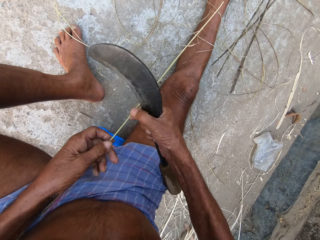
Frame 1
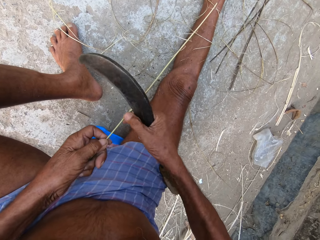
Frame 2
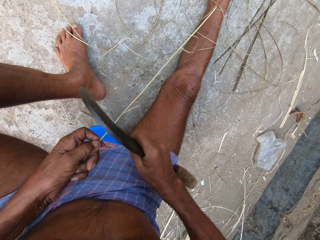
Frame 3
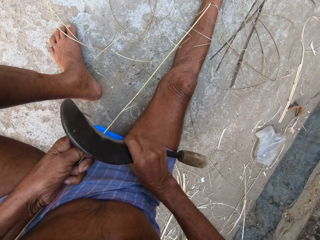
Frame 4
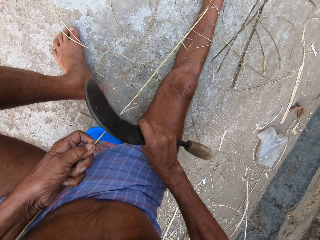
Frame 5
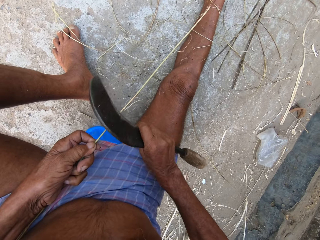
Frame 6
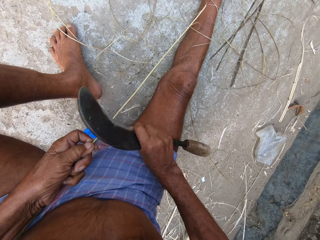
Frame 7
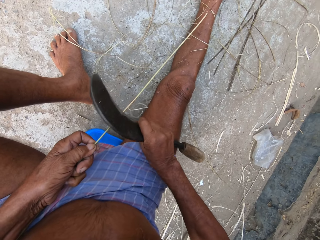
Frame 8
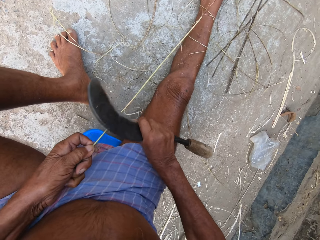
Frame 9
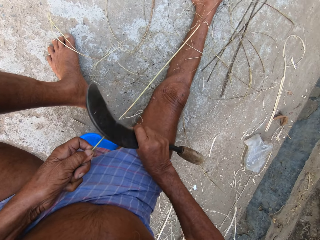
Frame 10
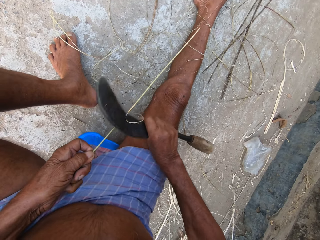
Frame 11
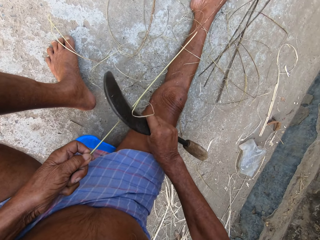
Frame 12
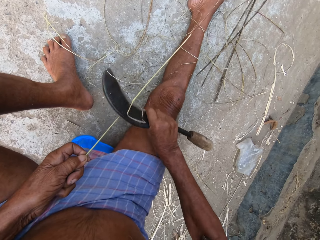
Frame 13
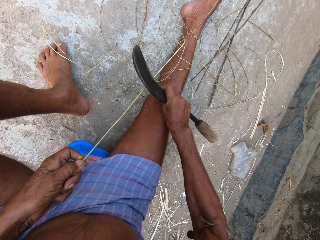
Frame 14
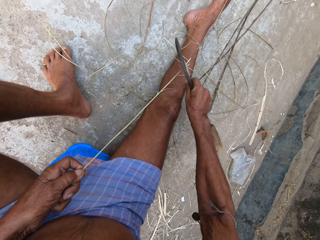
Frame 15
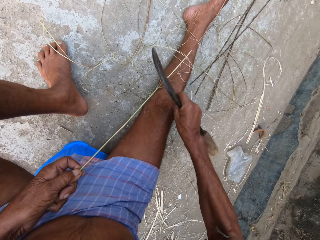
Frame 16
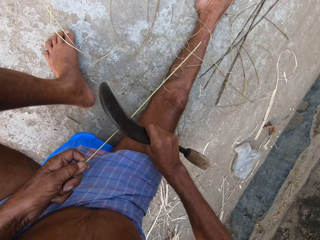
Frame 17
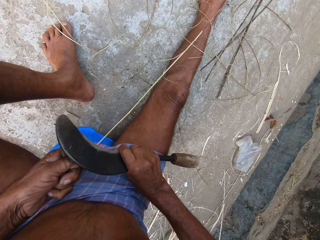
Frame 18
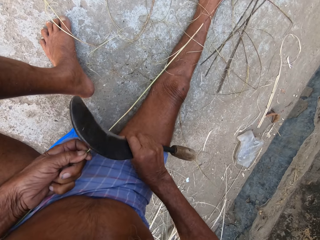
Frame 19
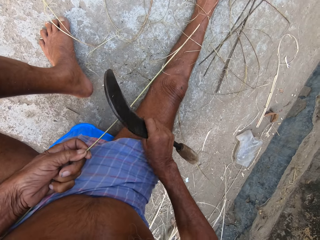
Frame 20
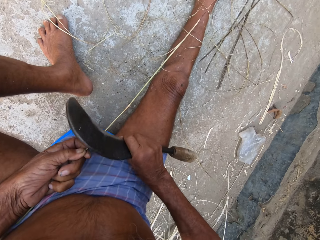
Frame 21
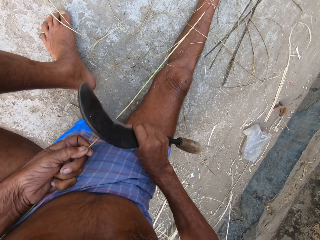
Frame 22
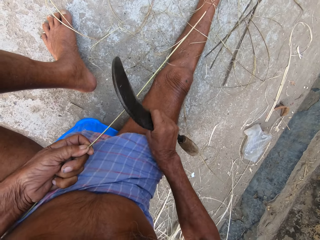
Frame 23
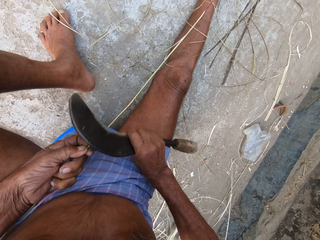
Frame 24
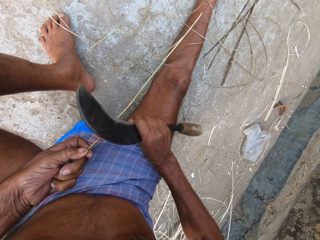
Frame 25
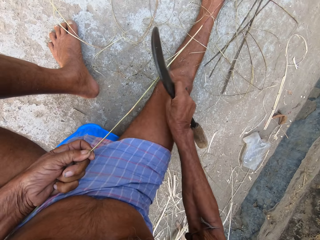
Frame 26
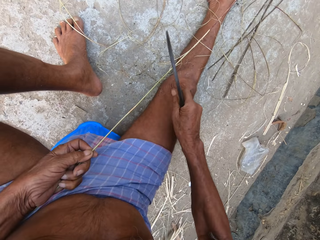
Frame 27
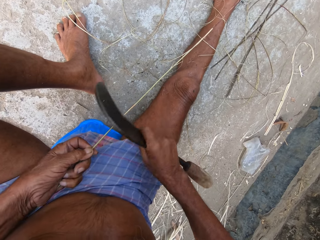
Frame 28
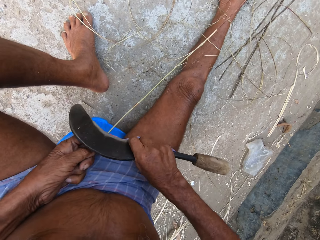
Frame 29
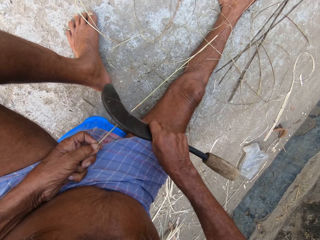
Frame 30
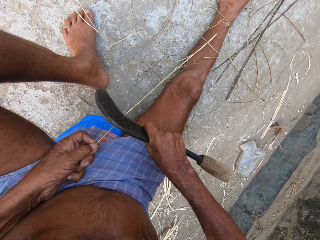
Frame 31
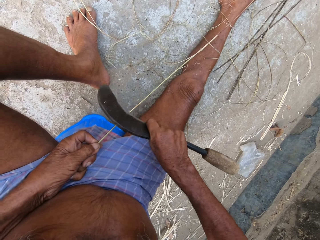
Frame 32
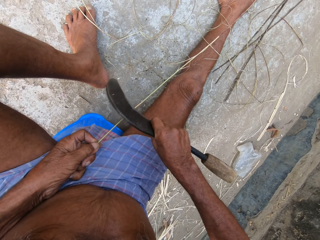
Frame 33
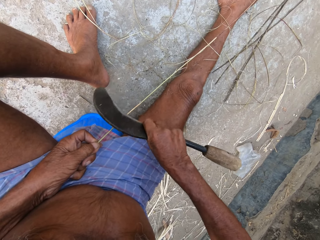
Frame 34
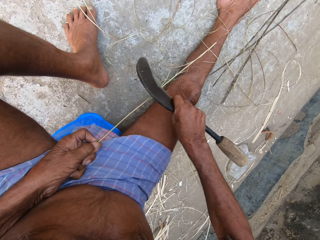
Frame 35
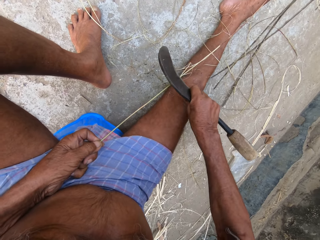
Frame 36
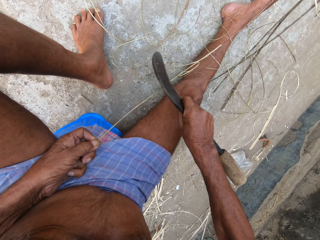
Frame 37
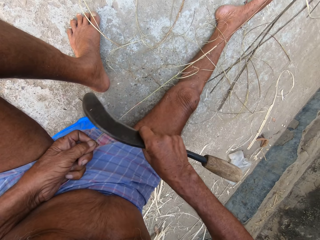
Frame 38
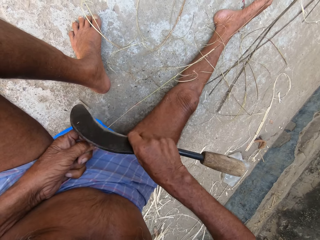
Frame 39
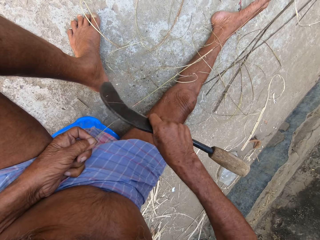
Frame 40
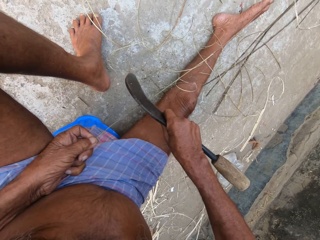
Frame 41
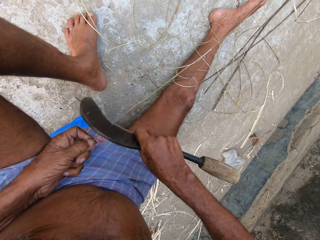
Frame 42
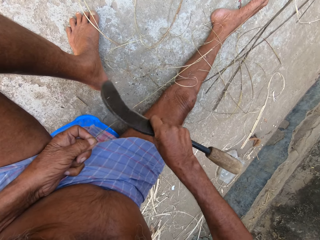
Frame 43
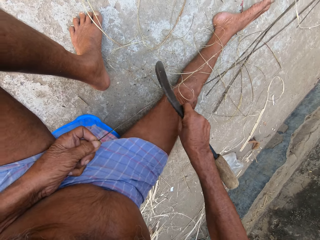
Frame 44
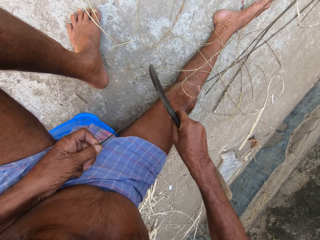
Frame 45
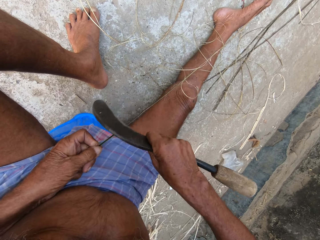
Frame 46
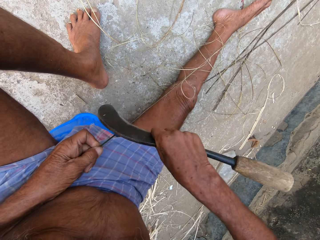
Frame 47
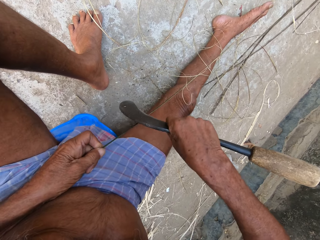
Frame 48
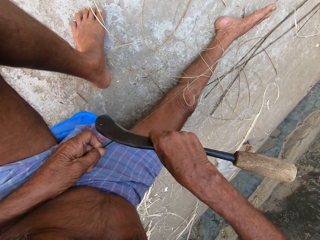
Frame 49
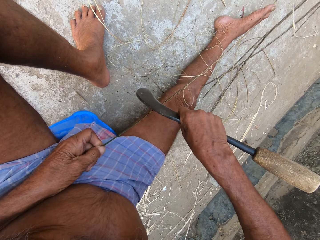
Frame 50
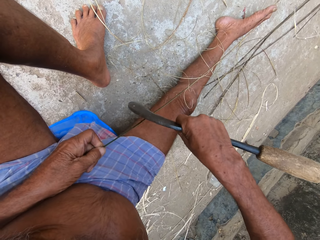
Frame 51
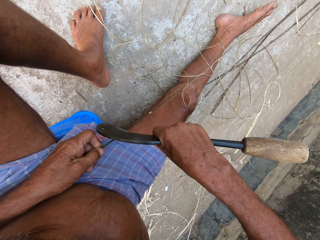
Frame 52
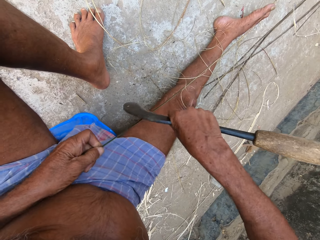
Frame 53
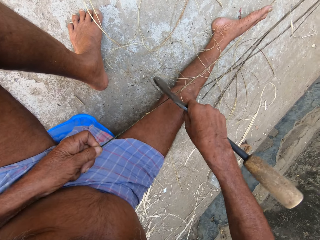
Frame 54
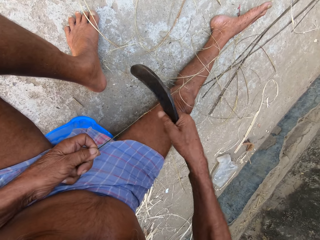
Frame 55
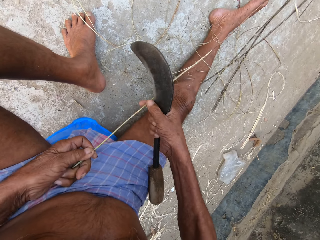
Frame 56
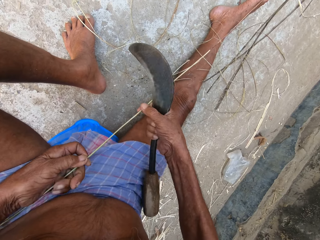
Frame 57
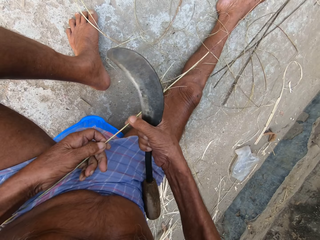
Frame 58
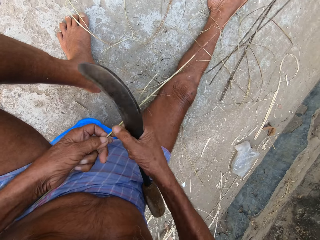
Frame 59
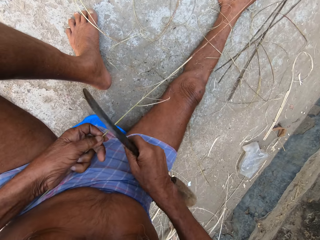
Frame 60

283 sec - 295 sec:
The camera wearer holds the sisal. He trims the bamboo cane with the sickle in his right hand. He rips the sisal.

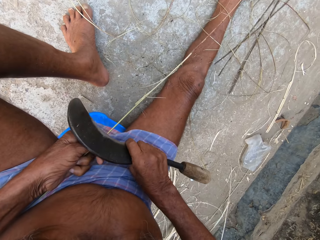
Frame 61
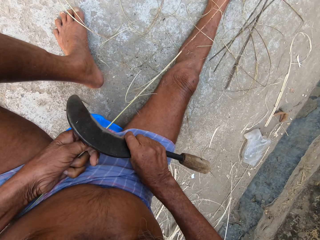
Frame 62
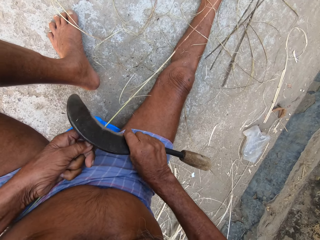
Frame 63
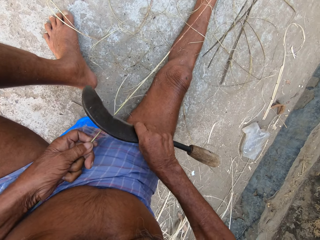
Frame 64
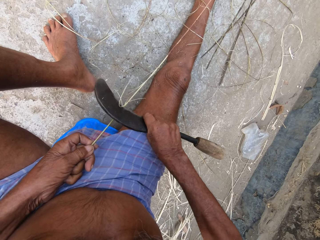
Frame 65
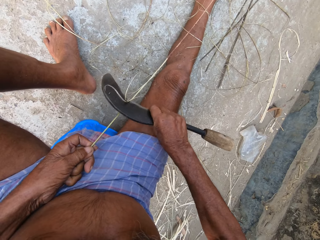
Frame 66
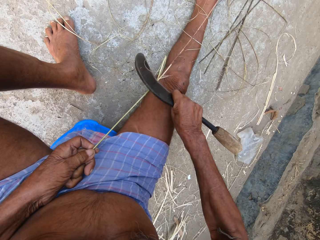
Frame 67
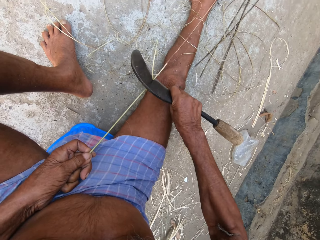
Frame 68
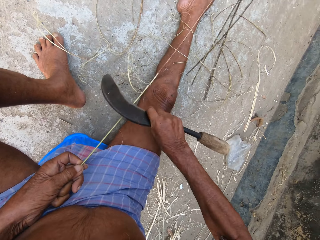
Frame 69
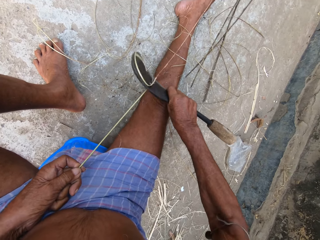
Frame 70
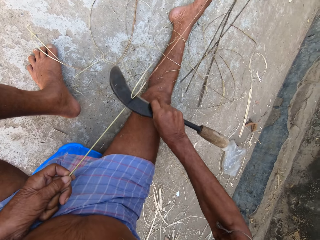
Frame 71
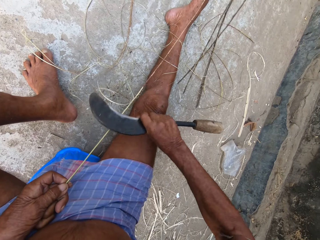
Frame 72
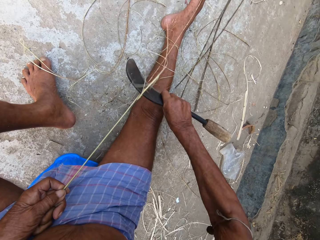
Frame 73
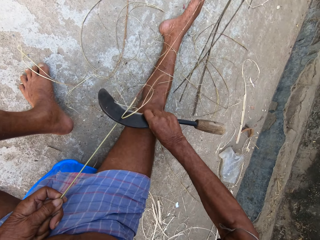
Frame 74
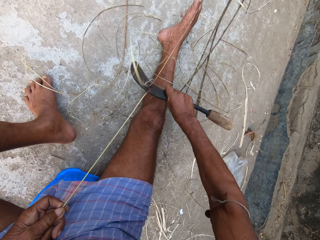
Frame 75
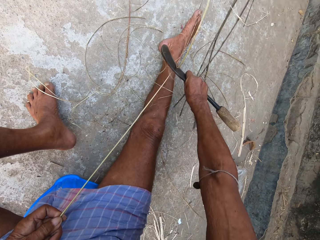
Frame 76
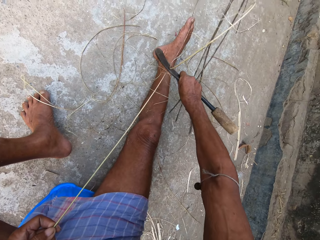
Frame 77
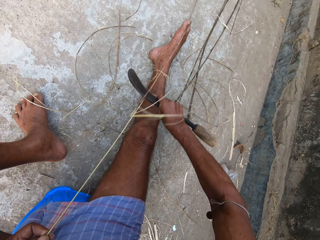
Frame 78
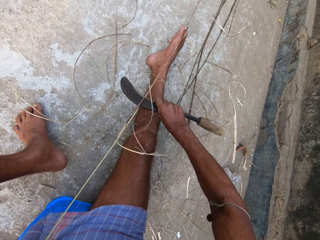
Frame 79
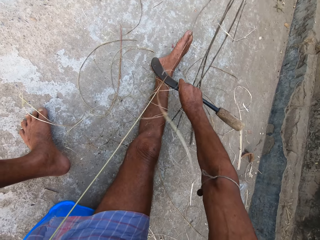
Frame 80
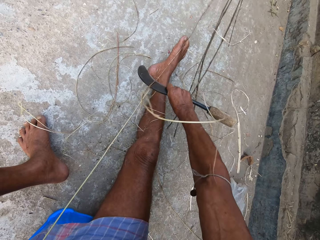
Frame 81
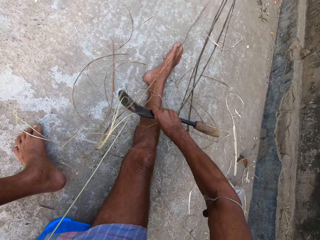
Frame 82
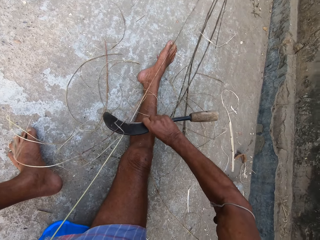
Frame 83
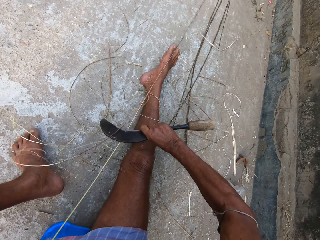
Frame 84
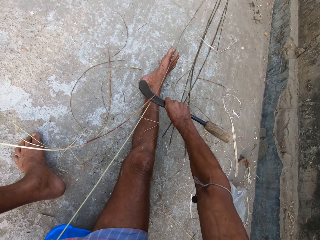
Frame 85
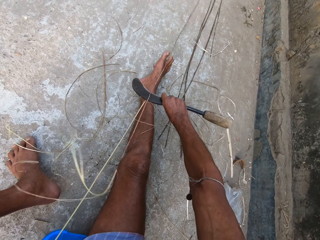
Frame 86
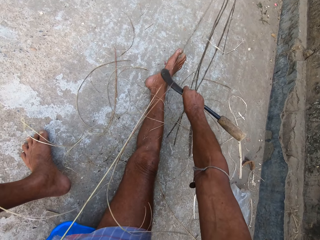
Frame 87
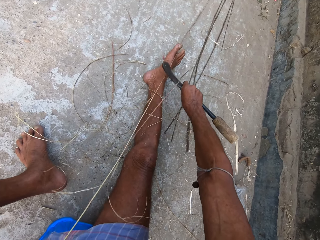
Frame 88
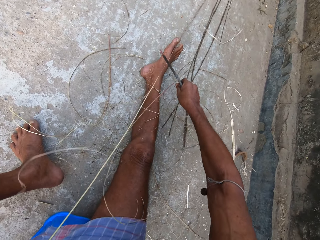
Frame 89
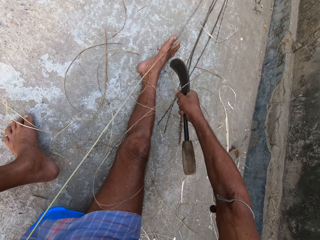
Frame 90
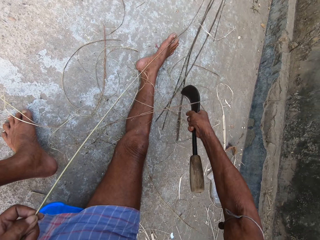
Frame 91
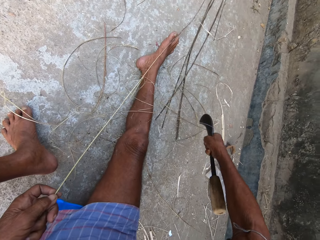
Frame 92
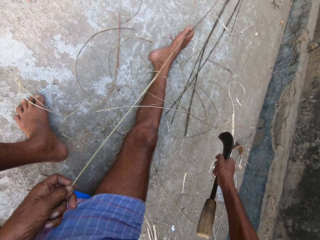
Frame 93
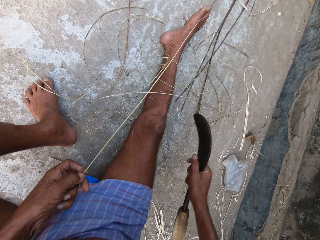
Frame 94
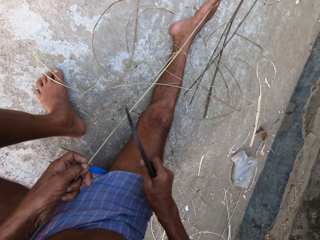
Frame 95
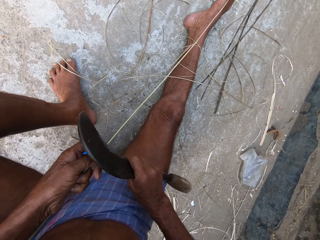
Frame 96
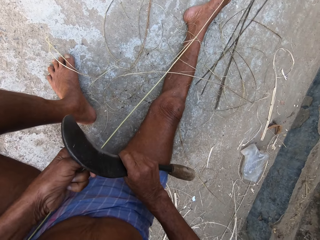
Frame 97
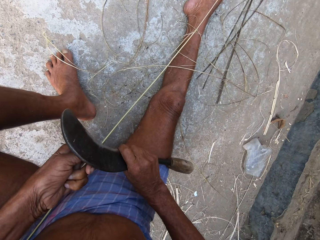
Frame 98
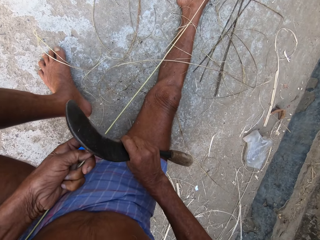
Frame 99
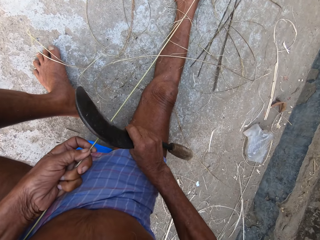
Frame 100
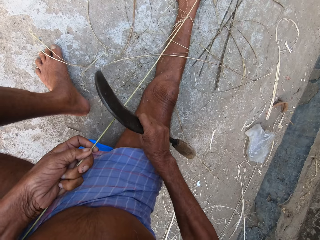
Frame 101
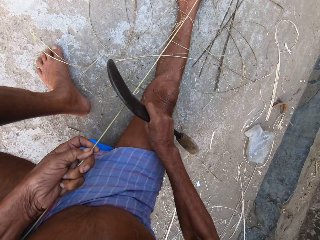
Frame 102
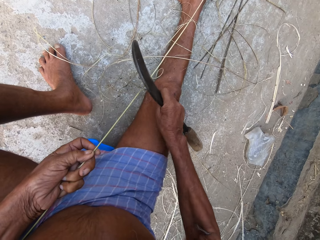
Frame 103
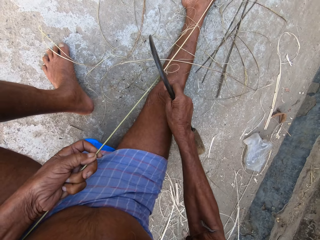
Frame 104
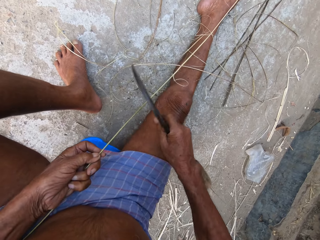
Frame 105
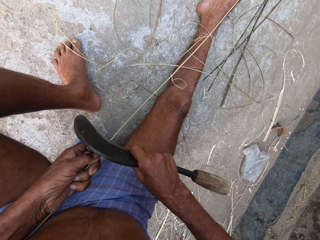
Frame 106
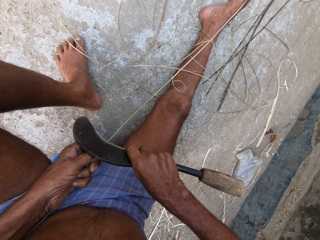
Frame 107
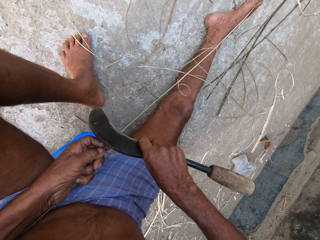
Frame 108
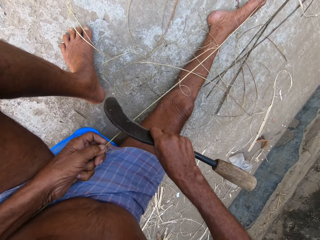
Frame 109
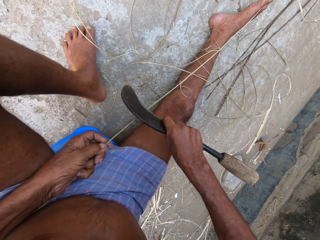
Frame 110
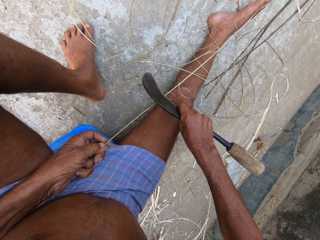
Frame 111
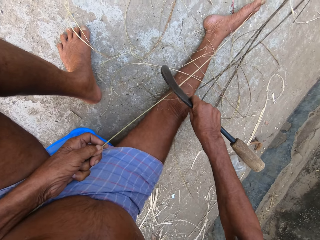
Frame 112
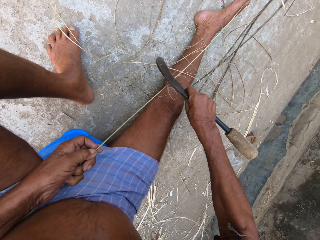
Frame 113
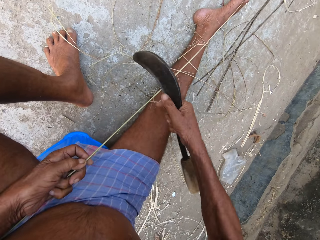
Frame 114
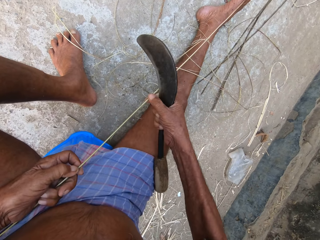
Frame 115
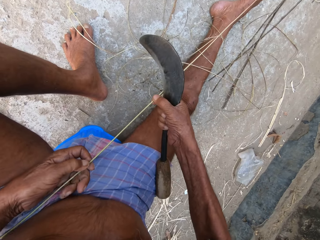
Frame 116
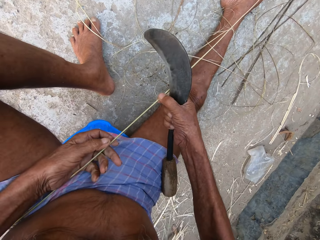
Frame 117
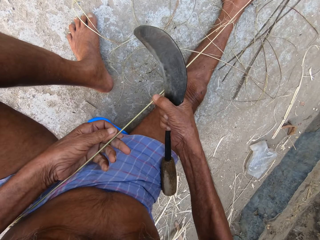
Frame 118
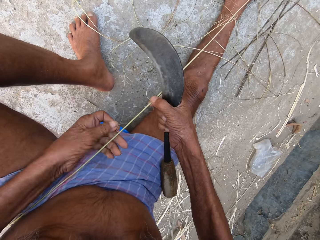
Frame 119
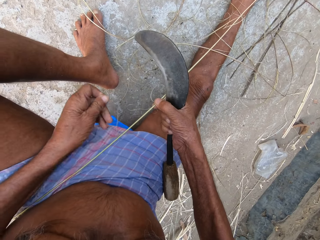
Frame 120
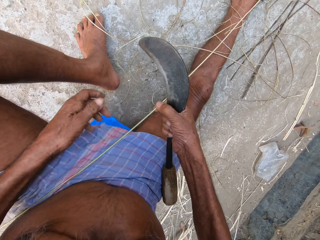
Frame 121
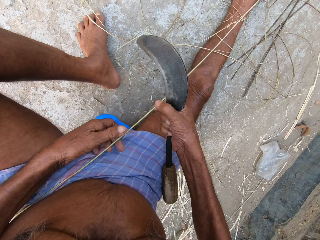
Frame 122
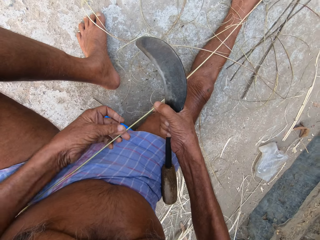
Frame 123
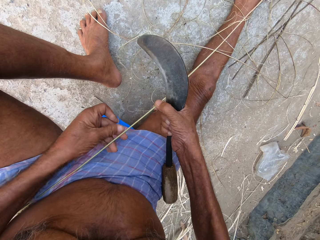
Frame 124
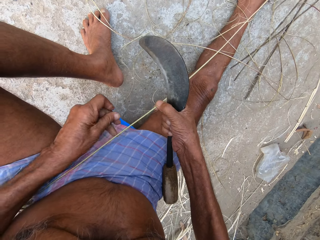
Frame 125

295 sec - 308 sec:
The camera wearer holds the broom stick in his right hand. He removes shafts from the broom stick in his right hand with his left hand.
